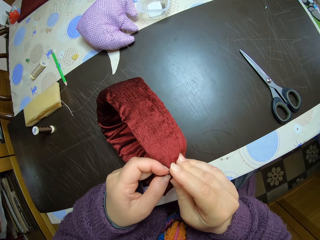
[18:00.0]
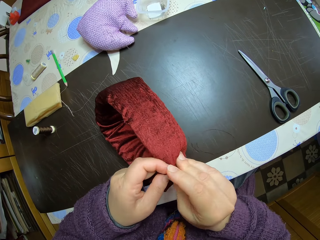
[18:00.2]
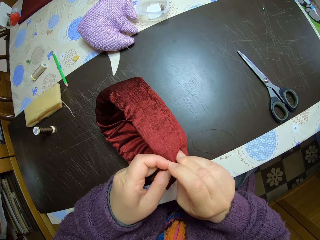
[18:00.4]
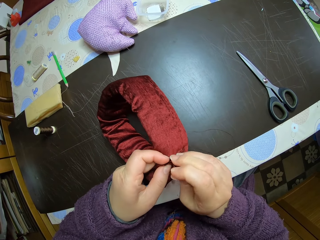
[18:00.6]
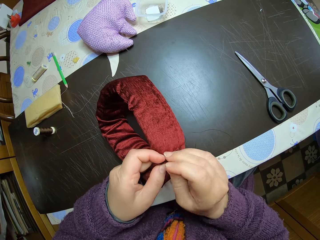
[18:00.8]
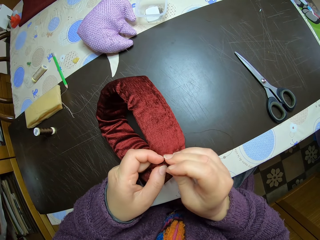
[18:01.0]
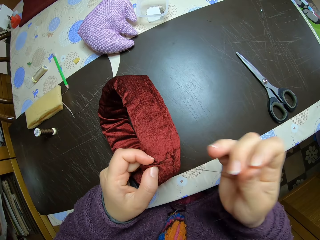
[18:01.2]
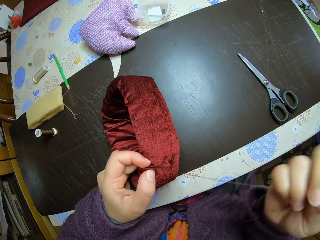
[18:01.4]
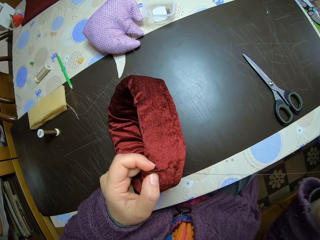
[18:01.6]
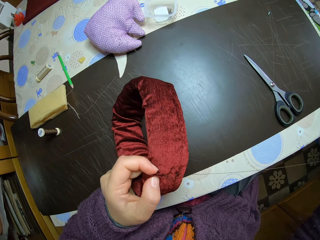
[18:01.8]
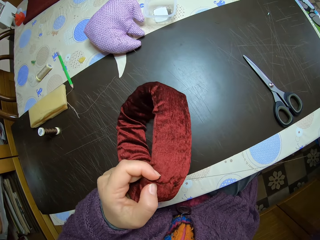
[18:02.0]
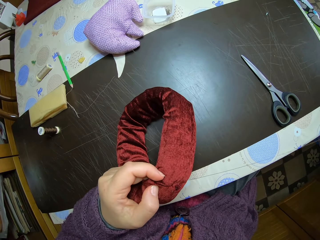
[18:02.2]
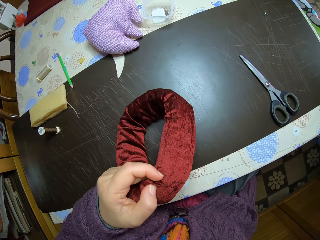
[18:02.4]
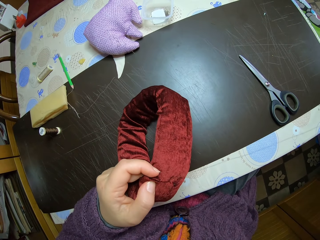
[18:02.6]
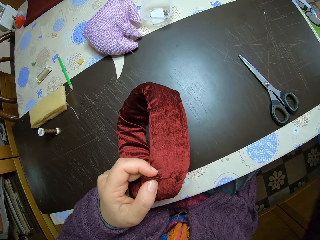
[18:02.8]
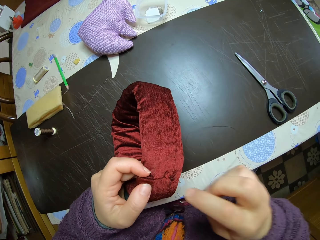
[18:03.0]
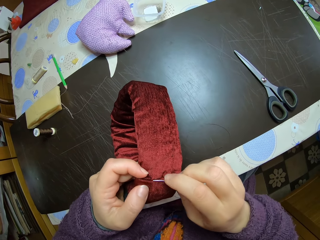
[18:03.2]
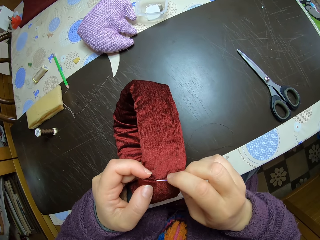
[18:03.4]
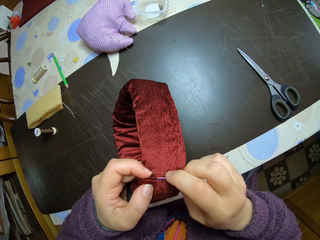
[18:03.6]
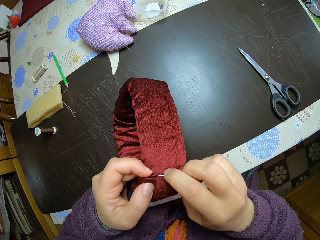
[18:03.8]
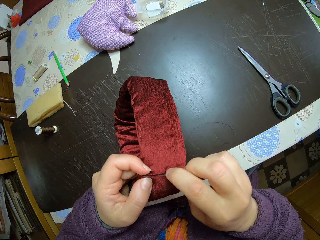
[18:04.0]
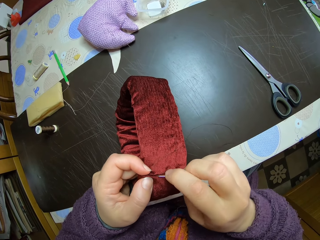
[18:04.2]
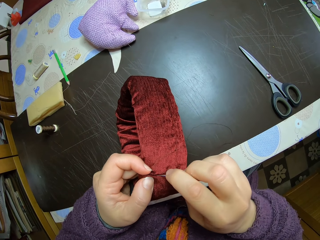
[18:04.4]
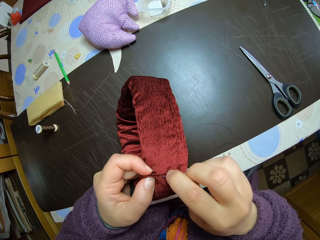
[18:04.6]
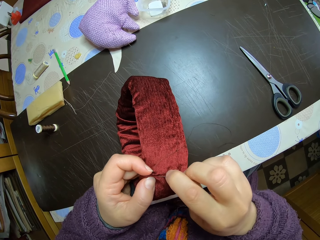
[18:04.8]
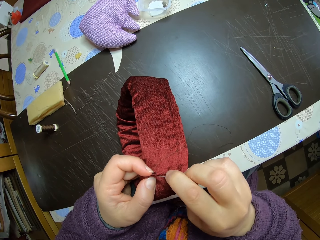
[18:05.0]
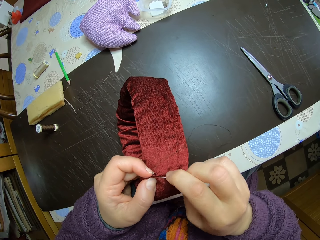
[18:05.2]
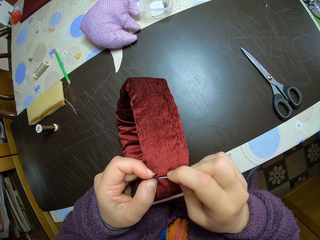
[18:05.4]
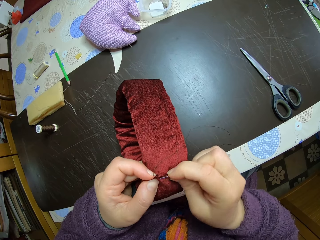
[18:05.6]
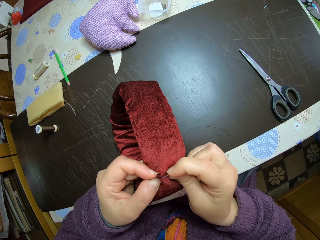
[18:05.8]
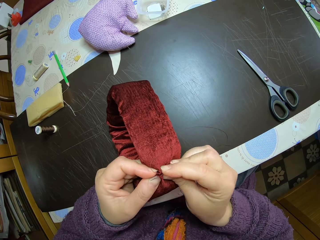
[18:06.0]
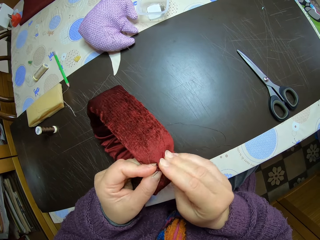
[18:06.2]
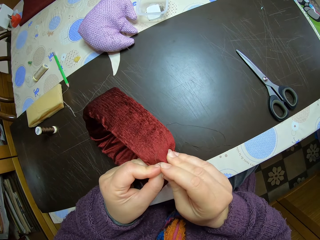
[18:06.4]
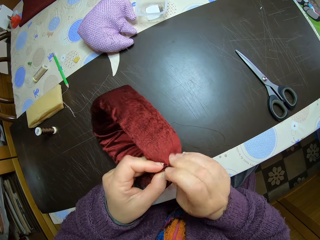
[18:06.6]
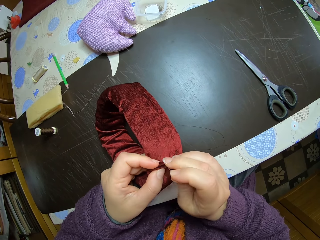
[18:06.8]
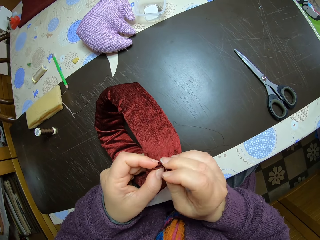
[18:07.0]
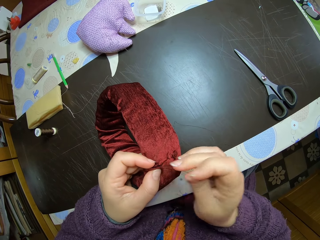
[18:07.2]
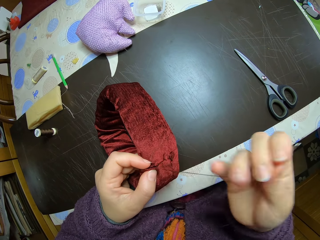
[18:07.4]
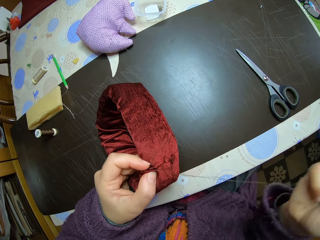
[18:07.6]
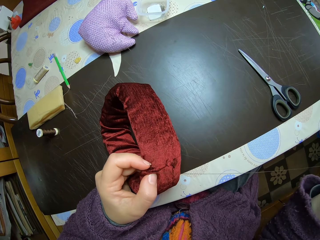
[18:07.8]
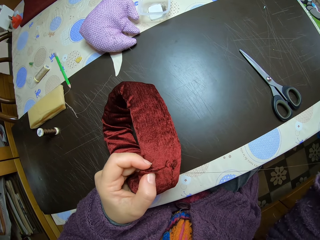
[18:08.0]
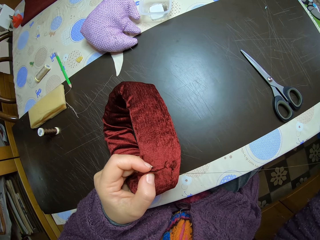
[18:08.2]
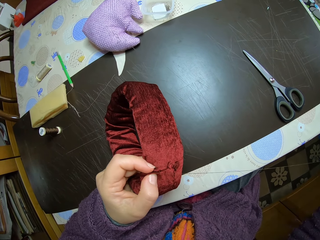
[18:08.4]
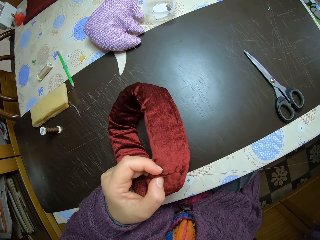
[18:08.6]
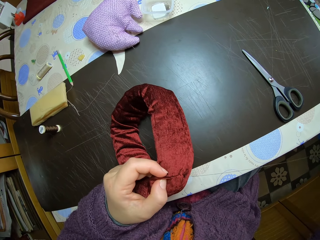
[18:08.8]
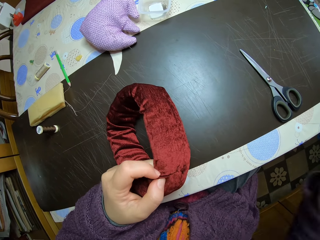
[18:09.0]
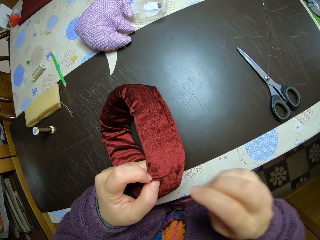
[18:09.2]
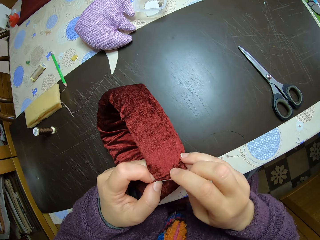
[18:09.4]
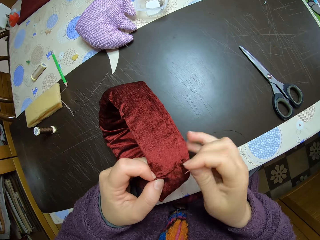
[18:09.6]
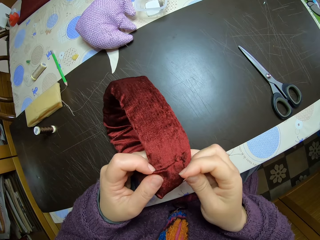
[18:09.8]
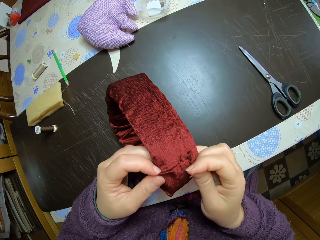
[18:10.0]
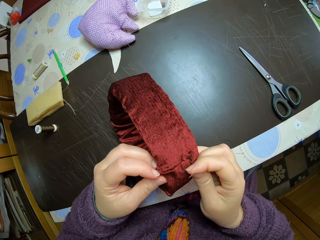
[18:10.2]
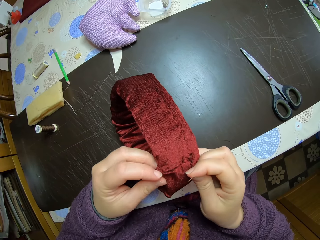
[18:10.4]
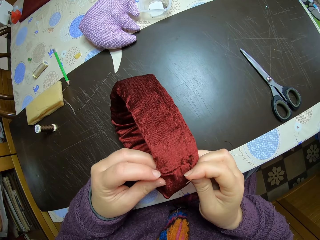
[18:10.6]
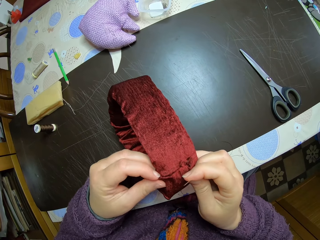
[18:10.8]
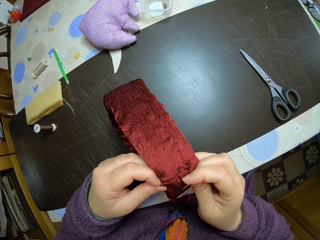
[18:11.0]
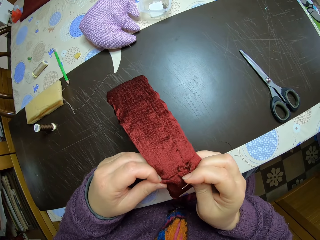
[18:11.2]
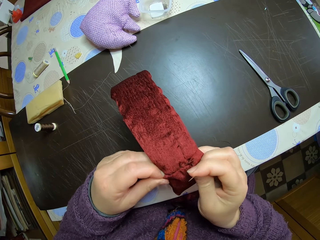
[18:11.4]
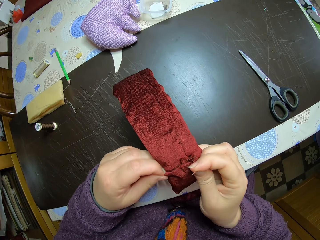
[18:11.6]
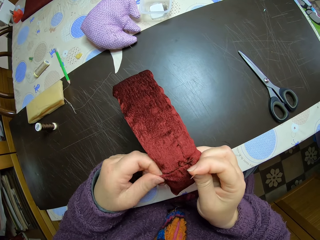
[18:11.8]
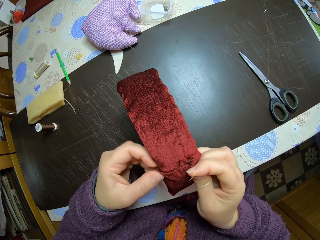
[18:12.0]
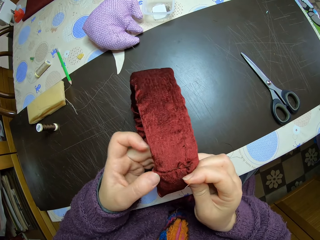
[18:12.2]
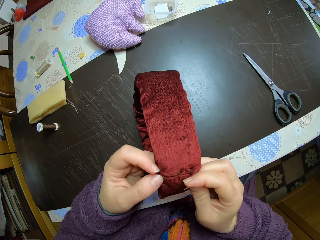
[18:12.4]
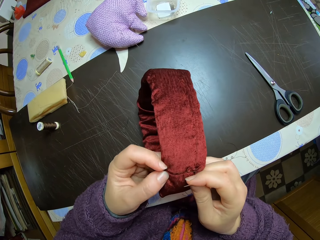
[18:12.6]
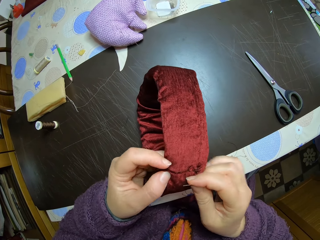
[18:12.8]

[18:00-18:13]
The camera wearer pulls the needle. She inserts the needle into the piece of cloth. She pulls the needle. She adjusts the piece of cloth with her left hand.

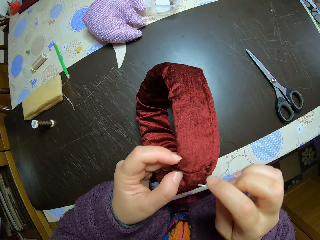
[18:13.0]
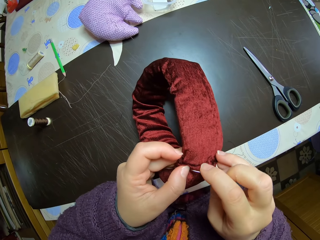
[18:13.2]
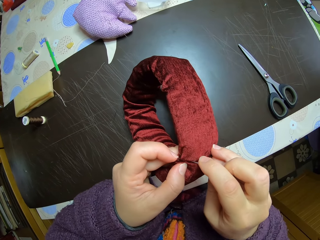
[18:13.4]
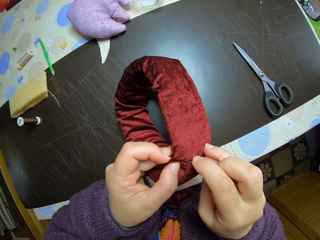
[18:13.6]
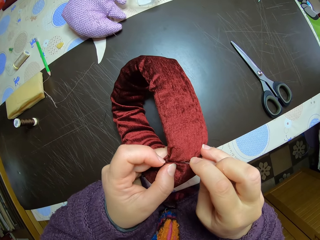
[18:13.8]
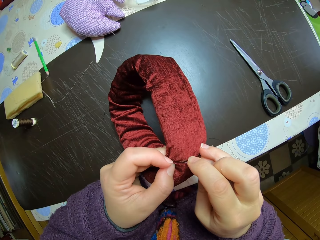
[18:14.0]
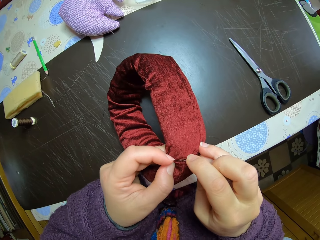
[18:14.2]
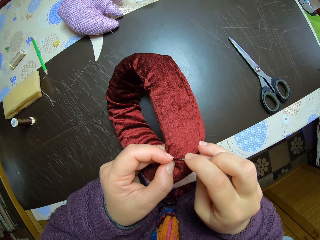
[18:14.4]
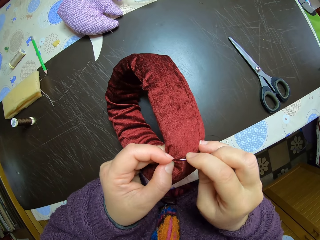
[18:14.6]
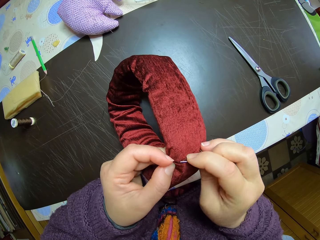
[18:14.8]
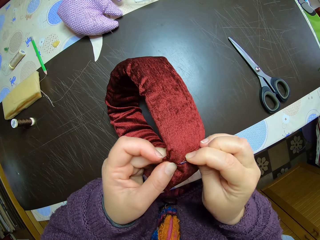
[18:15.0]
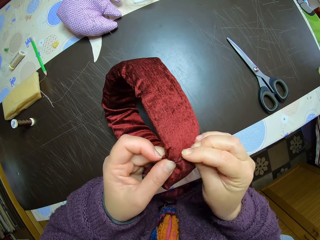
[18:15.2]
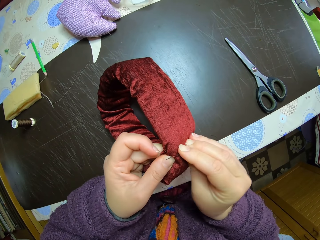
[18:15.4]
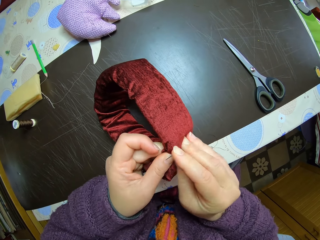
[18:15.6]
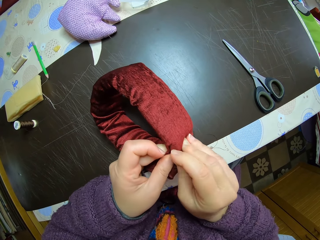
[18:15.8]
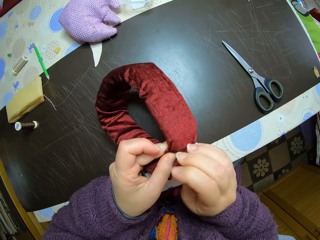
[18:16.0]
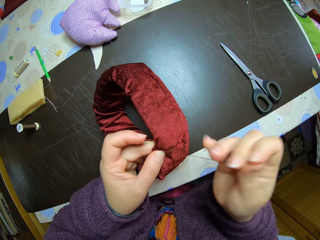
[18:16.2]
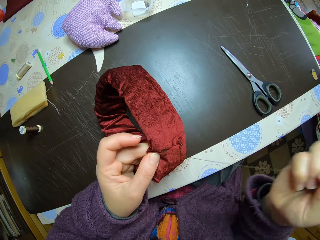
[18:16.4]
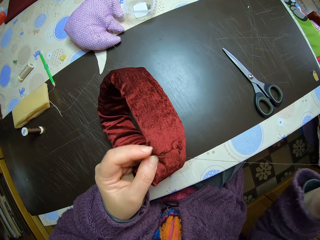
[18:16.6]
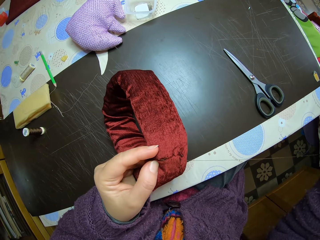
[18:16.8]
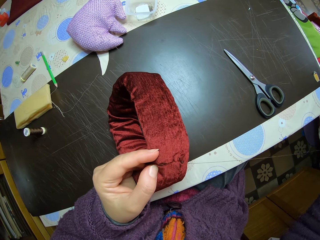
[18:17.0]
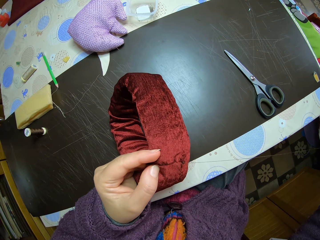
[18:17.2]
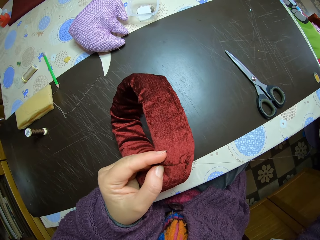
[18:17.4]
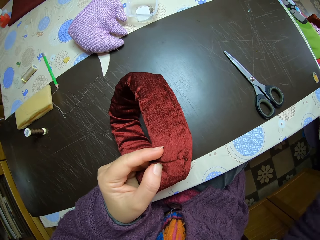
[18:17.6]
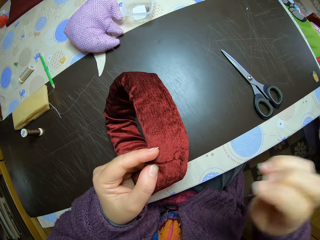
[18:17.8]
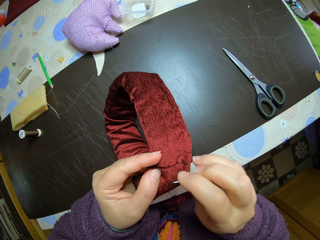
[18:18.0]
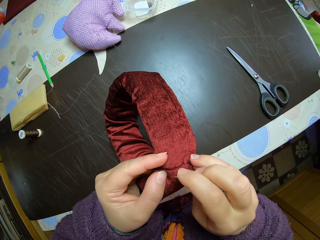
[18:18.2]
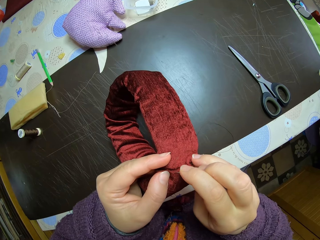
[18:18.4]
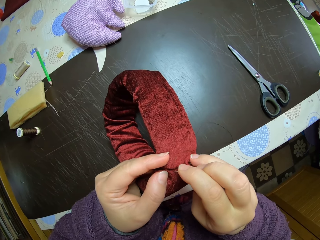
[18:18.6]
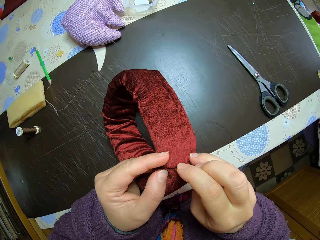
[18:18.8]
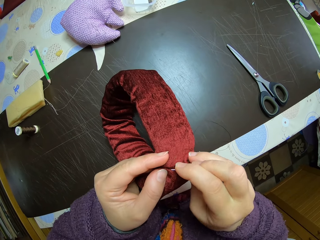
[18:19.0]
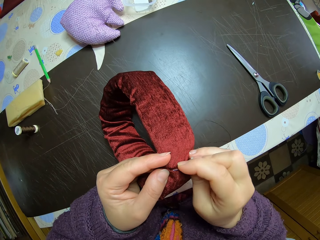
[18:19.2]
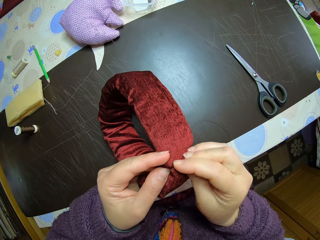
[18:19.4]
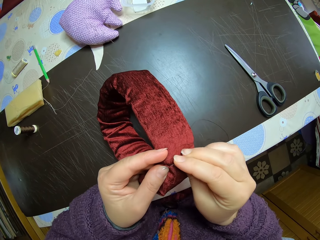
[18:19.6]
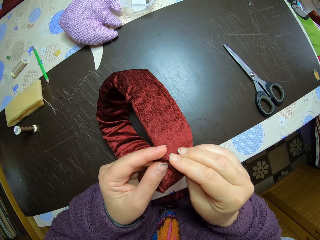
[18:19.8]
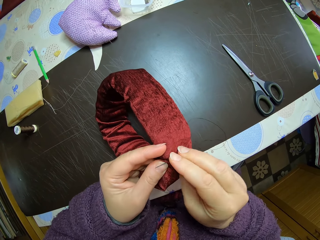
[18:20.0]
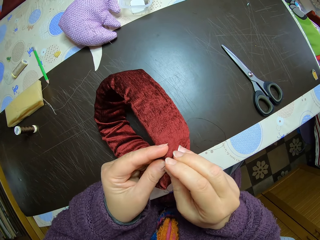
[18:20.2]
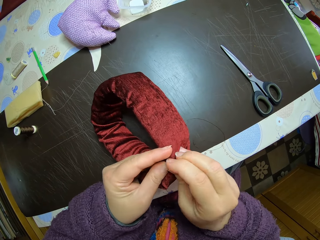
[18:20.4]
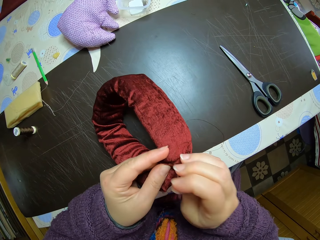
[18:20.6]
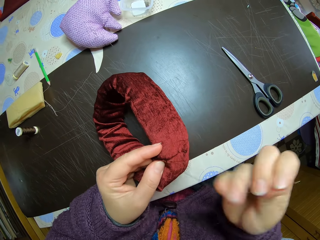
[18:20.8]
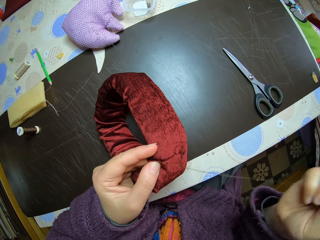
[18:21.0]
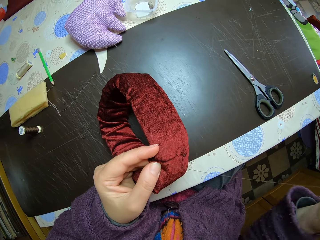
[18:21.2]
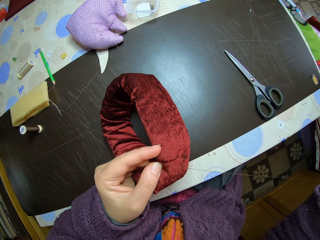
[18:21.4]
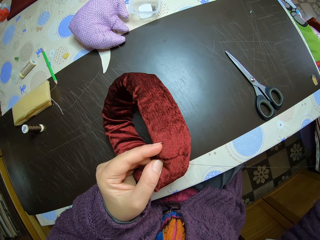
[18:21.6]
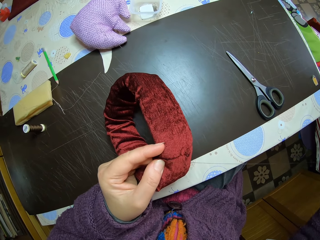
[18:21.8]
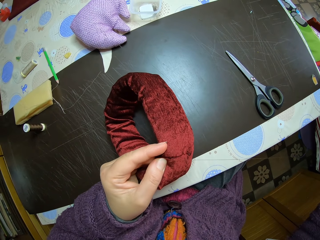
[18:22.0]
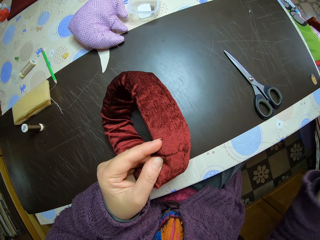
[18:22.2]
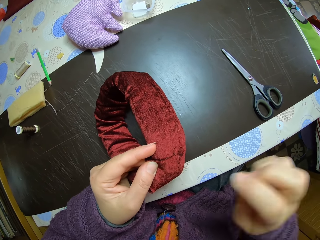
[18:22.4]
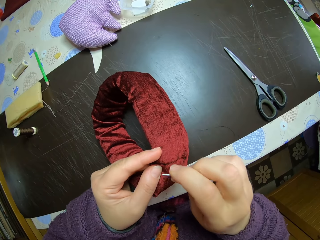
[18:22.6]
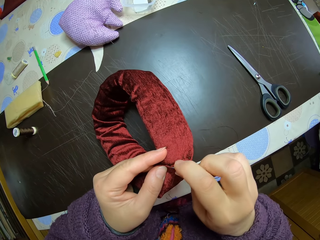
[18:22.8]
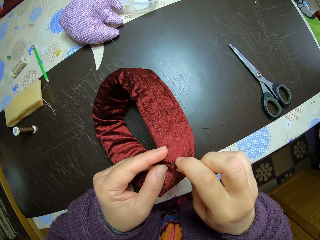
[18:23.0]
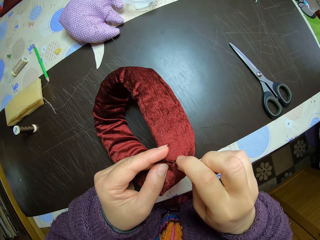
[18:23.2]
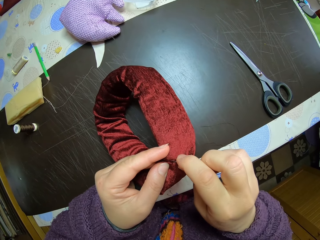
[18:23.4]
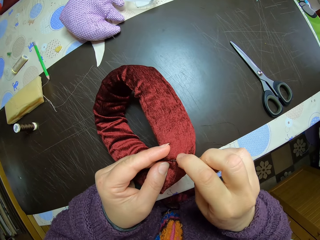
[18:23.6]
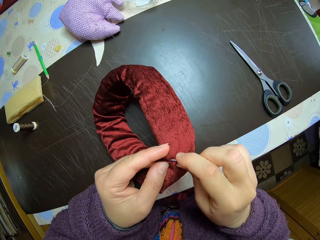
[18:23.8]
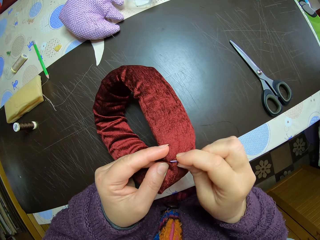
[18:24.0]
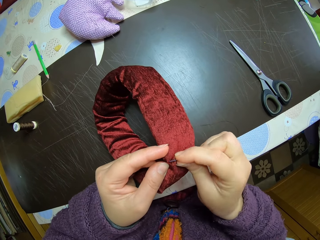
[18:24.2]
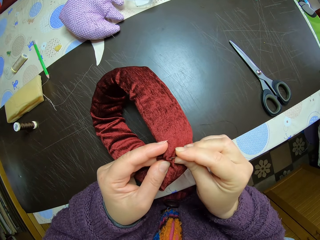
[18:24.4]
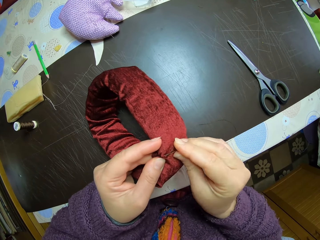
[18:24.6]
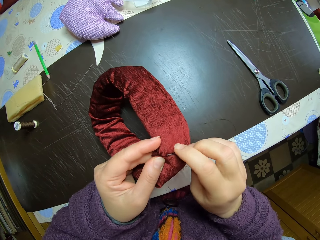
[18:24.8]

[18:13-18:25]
The camera wearer sews the cloth. They insert the needle into the piece of cloth.
